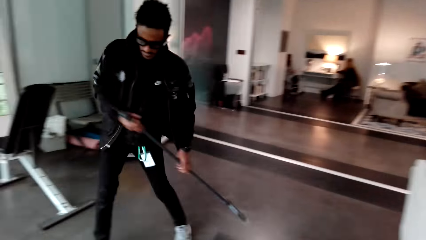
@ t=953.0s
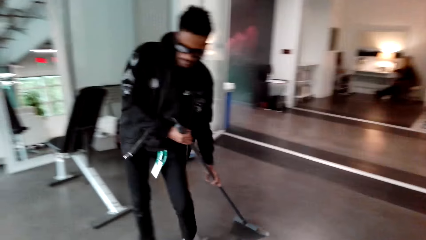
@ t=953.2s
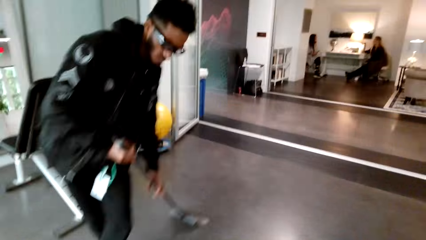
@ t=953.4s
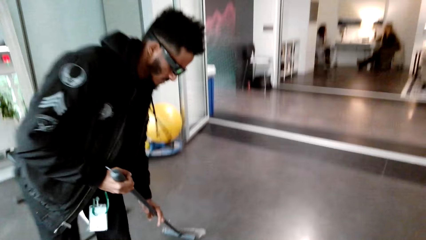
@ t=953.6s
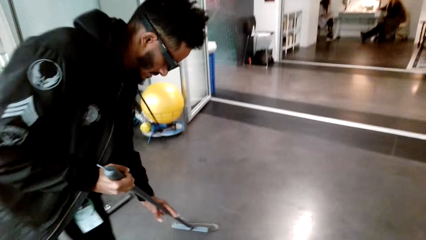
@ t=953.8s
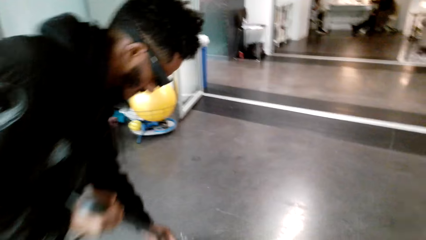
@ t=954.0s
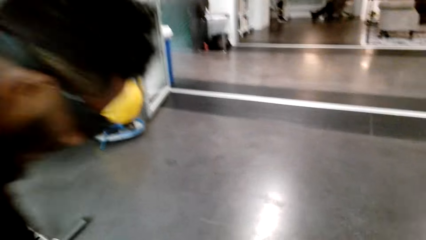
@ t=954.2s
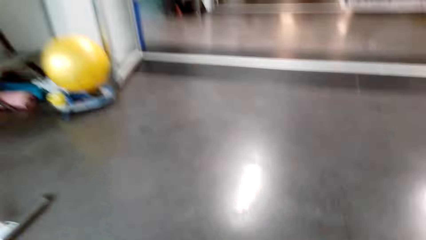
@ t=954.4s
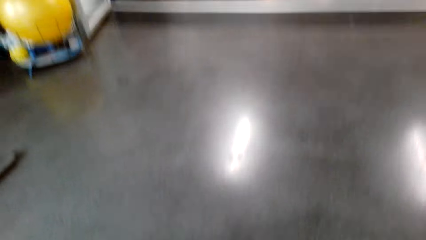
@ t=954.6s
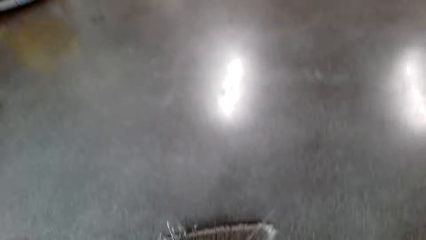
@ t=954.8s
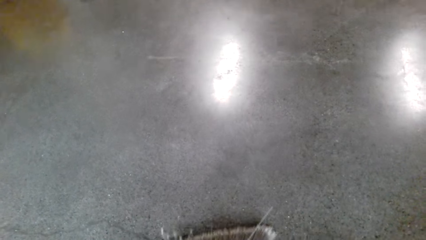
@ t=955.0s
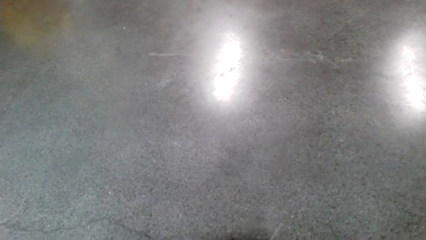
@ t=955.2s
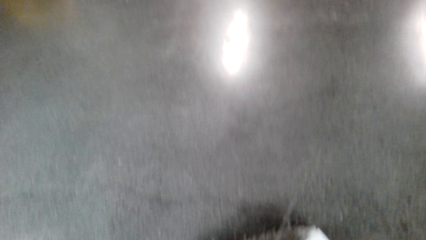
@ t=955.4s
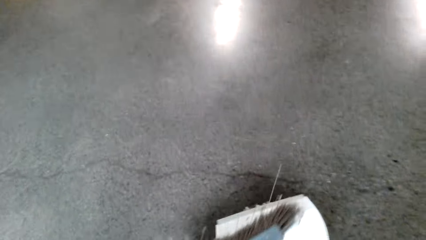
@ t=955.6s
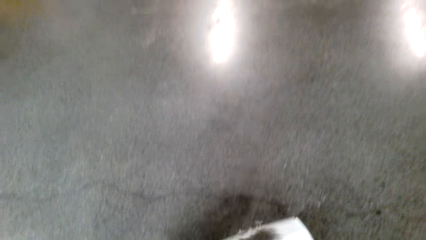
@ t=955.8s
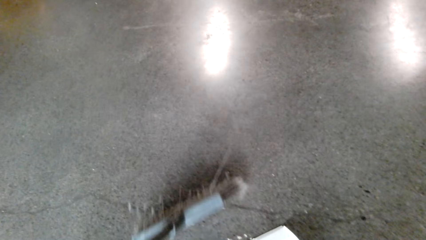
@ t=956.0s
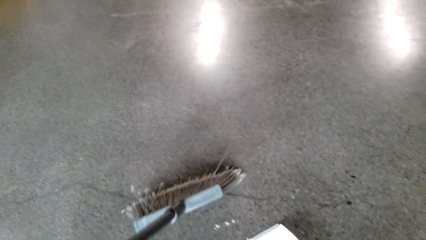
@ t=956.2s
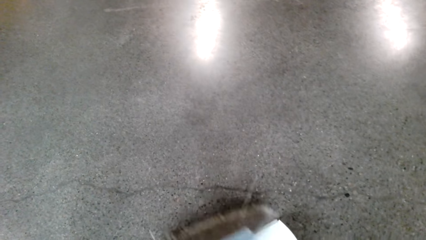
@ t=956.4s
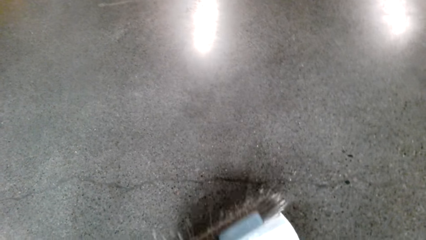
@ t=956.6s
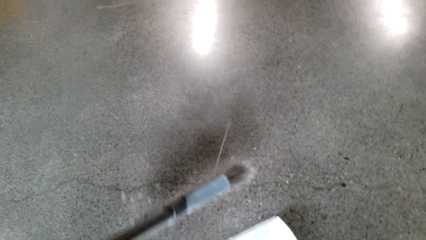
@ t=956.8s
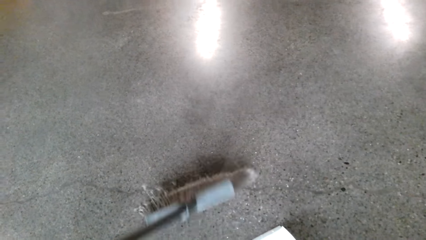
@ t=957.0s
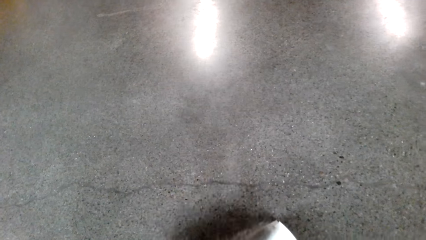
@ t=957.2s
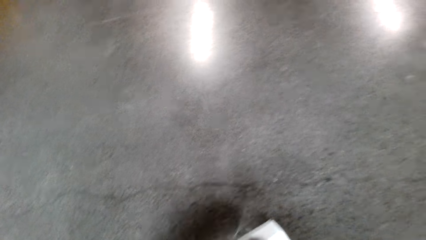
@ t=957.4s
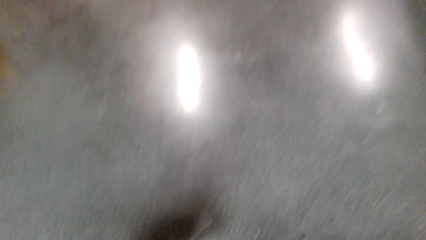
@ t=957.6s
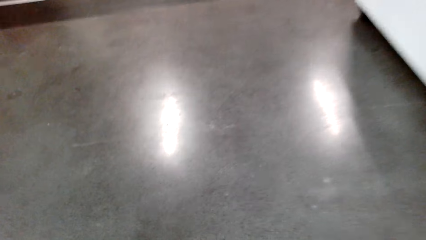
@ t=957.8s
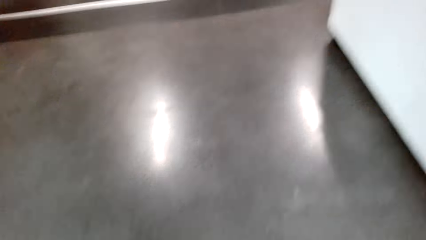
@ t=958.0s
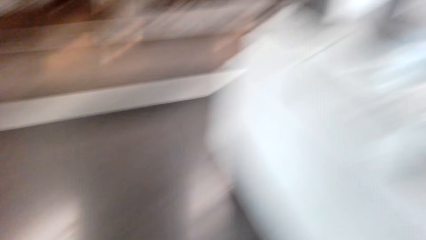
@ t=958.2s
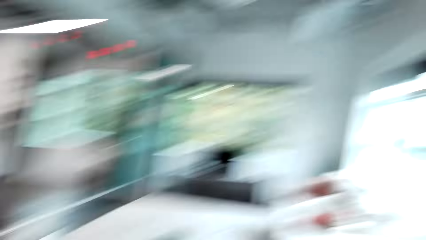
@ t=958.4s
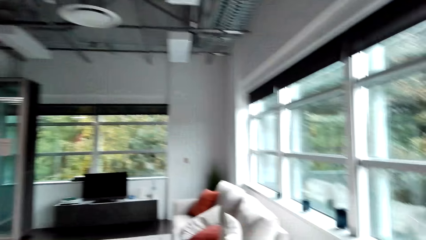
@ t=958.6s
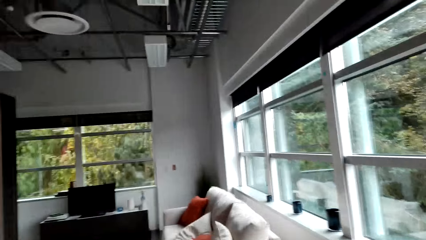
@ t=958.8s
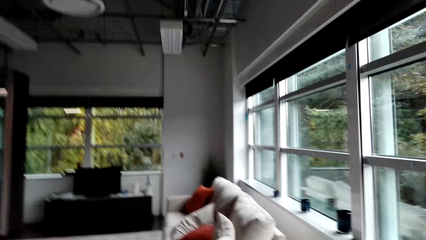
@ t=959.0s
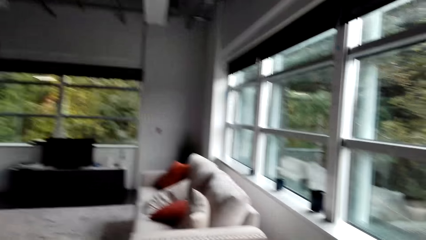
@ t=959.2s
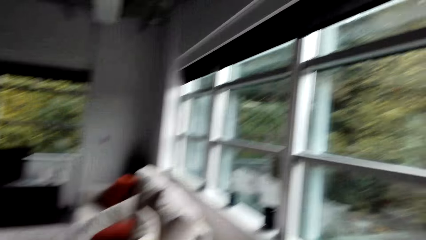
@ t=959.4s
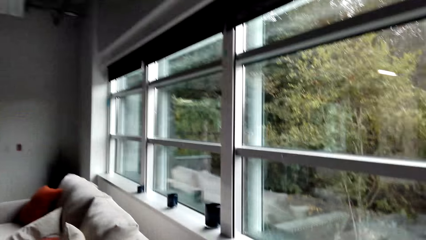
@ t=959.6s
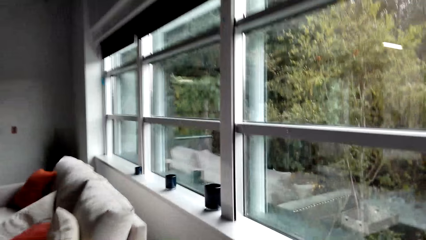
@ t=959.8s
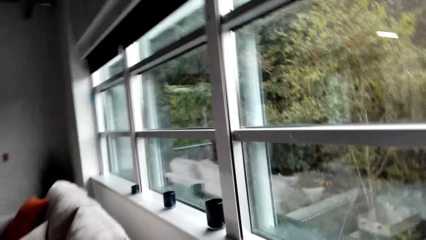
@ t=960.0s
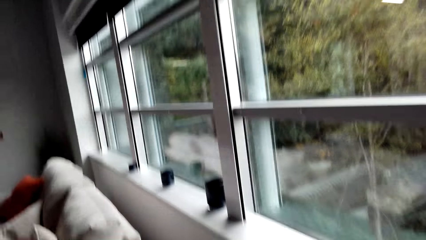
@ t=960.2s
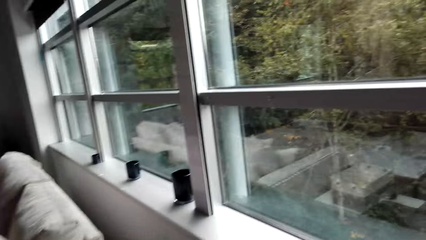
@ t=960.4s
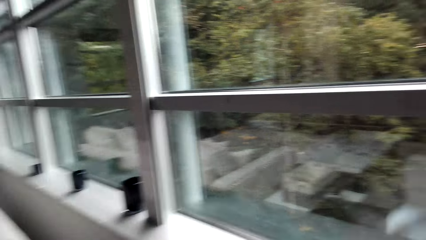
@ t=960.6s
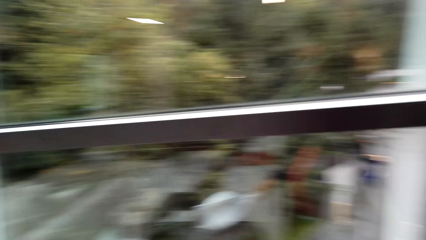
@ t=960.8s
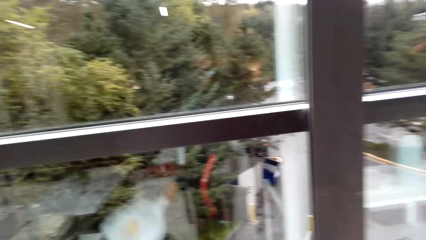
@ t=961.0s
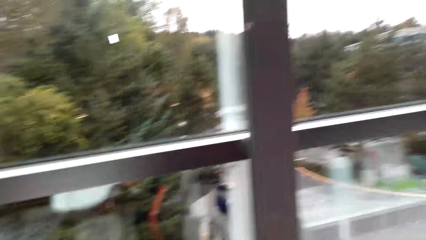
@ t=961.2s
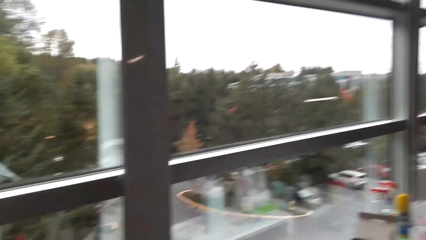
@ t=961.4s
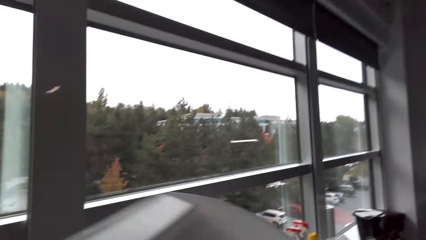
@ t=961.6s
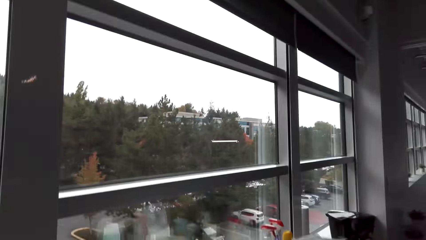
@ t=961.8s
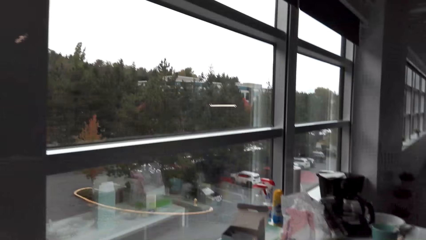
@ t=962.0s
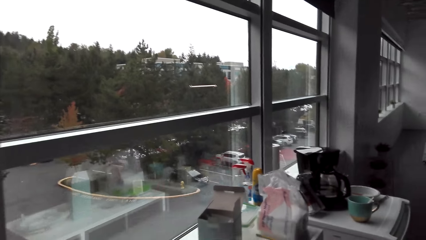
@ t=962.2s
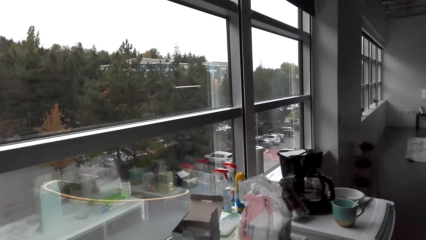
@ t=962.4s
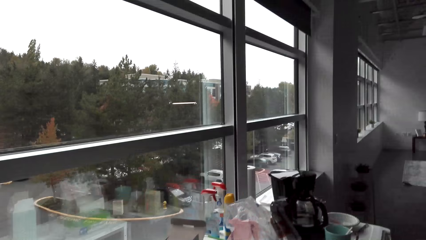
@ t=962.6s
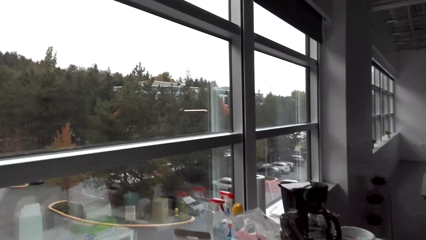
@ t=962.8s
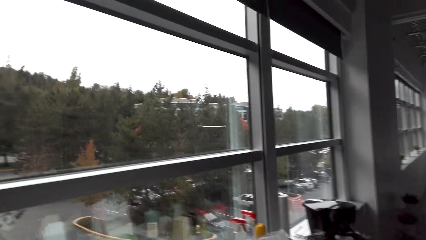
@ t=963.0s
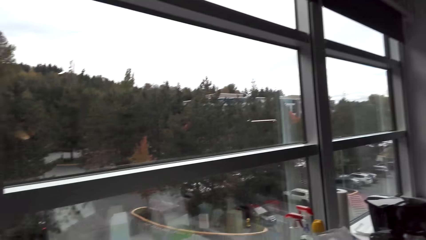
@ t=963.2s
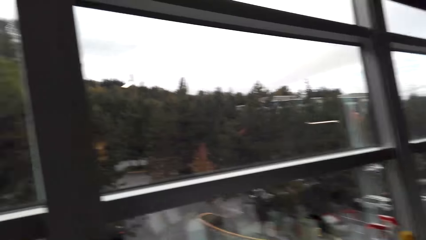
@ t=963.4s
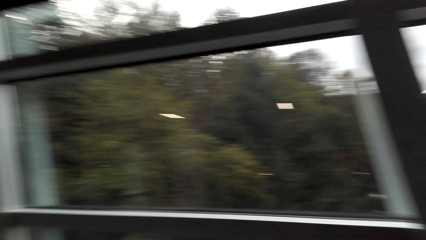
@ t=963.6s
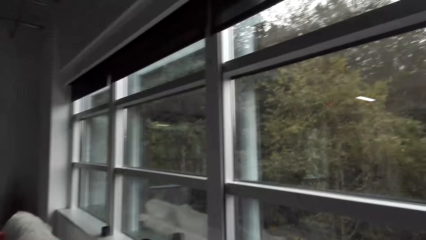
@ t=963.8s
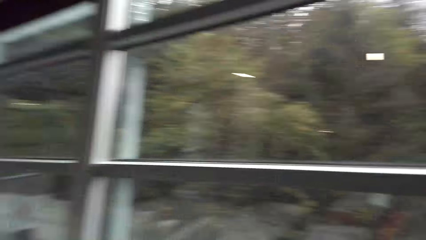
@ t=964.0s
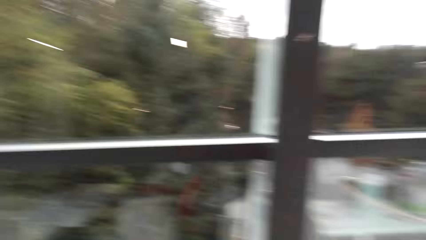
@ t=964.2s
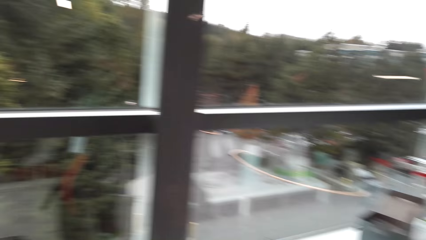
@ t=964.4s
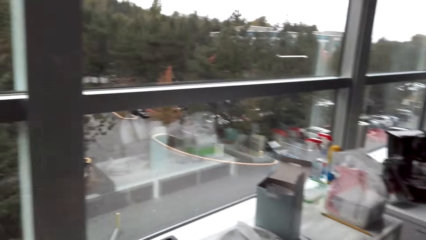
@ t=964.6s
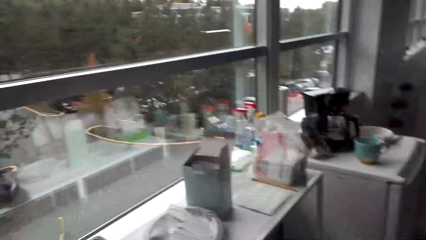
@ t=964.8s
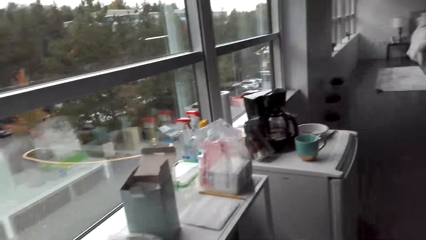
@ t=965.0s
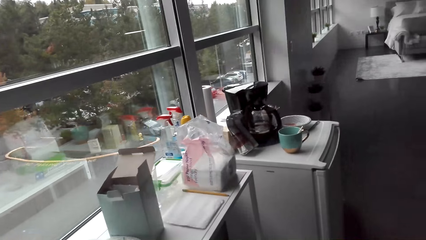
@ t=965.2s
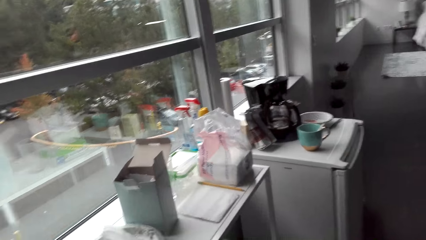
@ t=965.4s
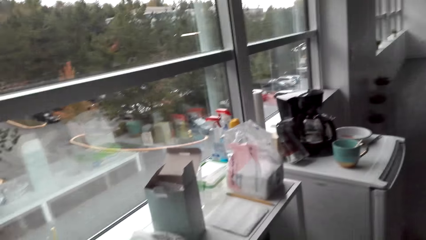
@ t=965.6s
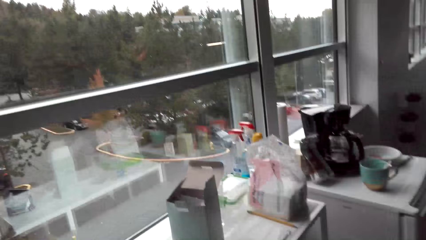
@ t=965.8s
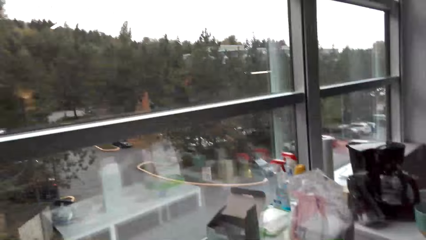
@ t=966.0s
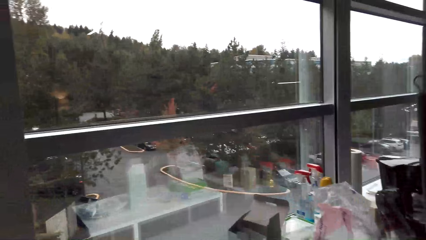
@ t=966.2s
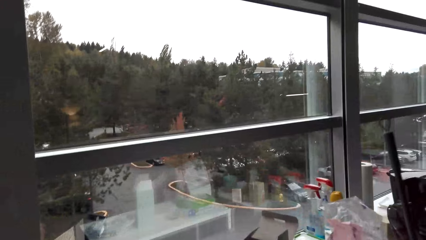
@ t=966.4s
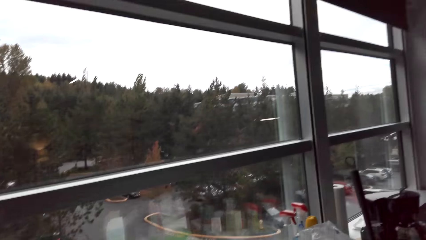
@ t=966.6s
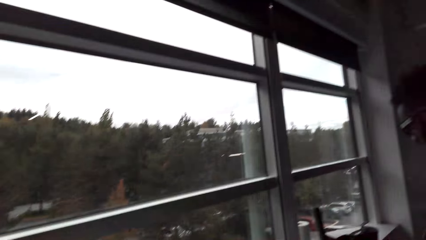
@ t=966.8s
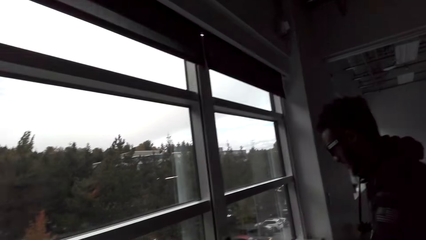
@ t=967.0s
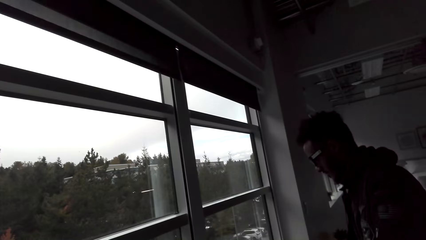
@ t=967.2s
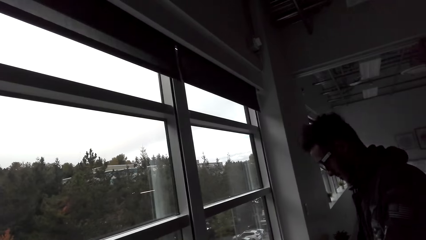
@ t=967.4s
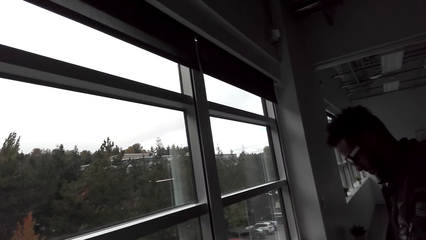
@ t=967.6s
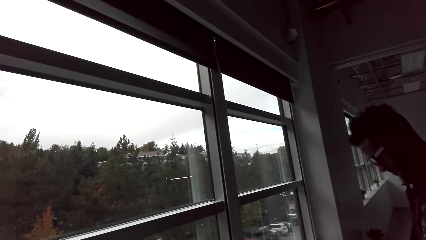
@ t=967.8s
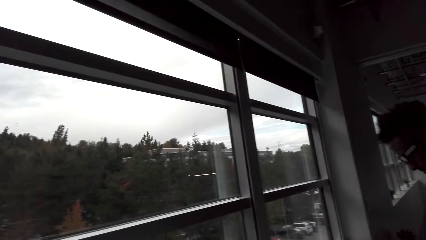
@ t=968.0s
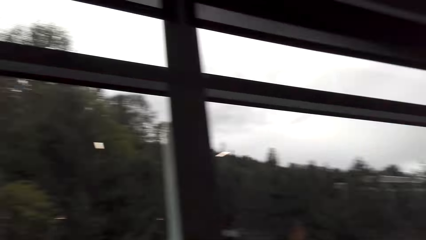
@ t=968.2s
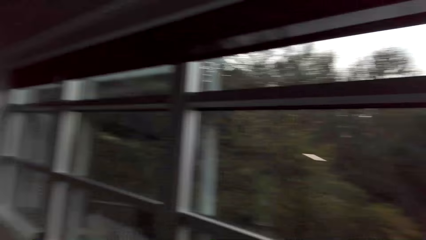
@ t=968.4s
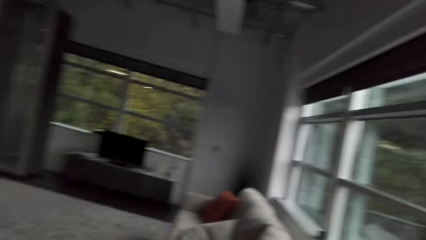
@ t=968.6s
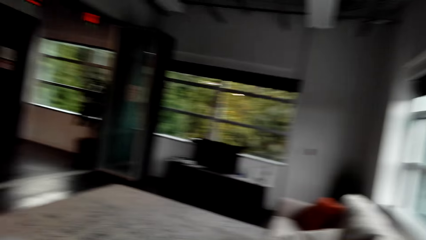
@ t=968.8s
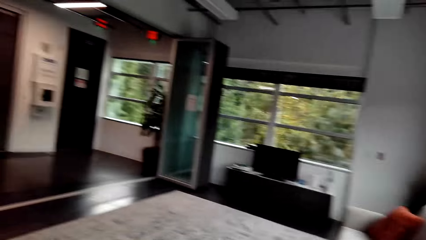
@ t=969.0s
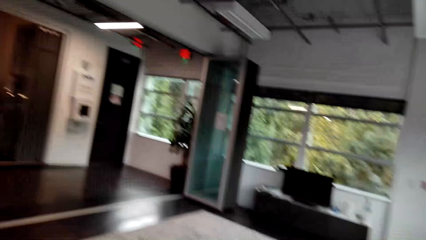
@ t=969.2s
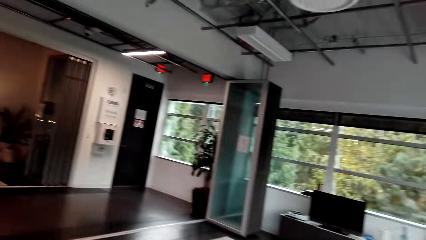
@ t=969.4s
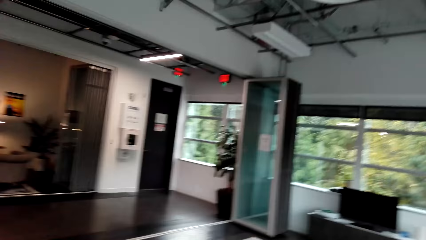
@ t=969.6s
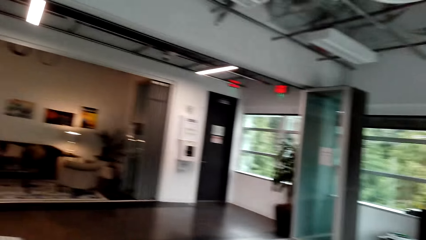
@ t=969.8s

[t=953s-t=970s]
The camera wearer turns to a person. The person sweeps the ground with a broom. The camera wearer places a dust pan down. The person sweeps dirt in the dust pan. The camera wearer looks around. They pick up the dust pan, walk towards a dustbin, and empty dirt from the dustpan in the dustbin. They look out of a window. The person places the broom against a wall.
